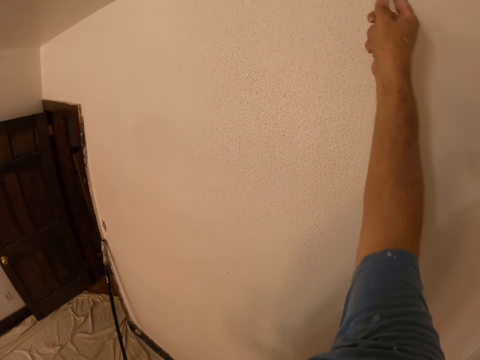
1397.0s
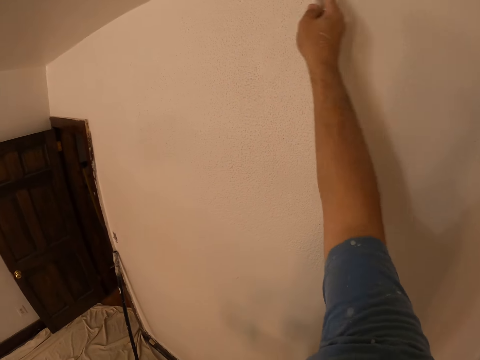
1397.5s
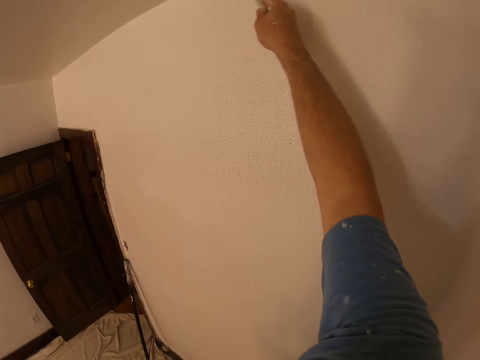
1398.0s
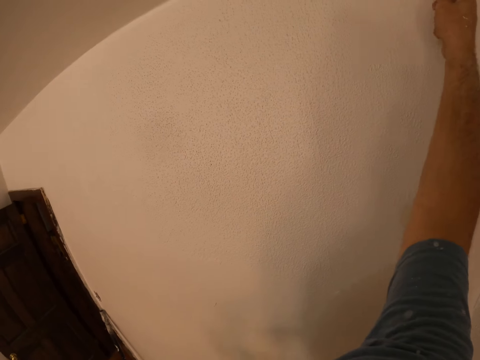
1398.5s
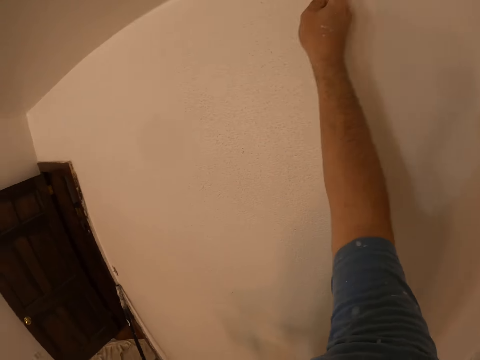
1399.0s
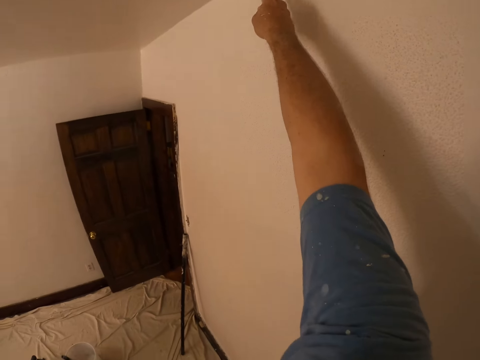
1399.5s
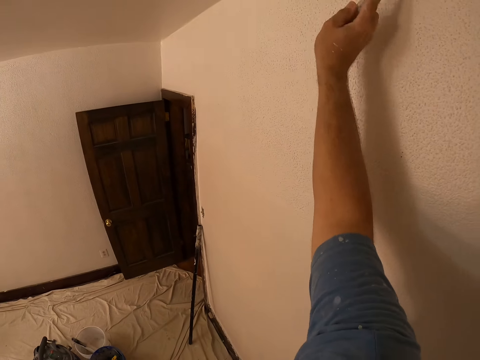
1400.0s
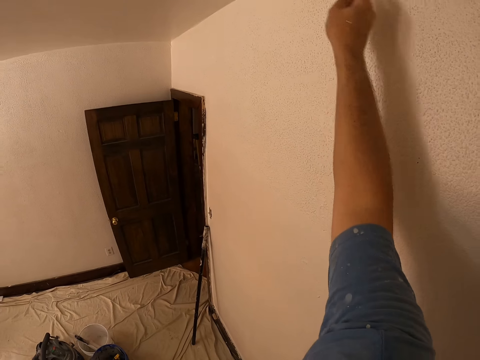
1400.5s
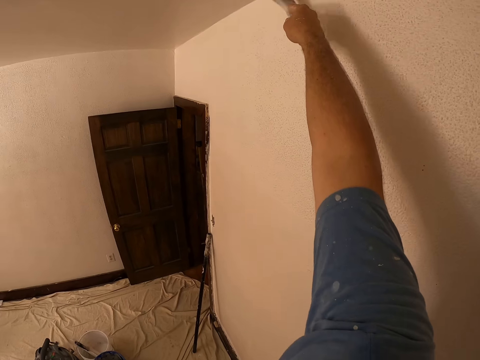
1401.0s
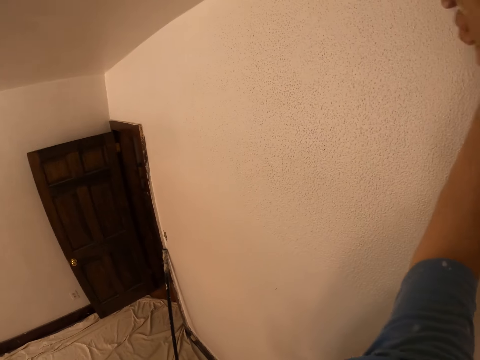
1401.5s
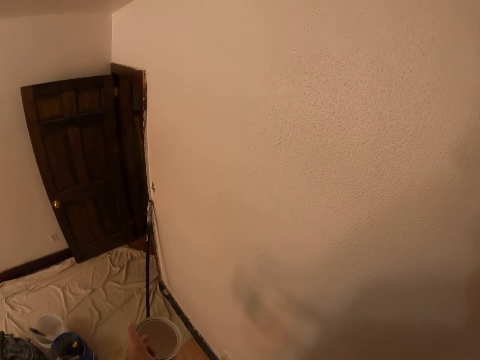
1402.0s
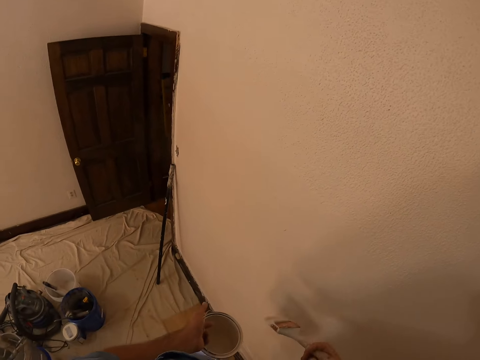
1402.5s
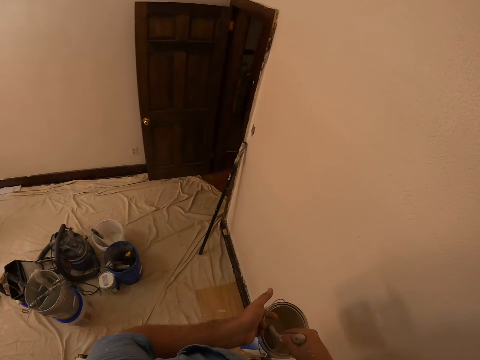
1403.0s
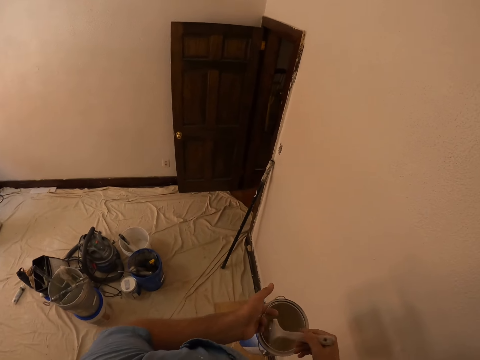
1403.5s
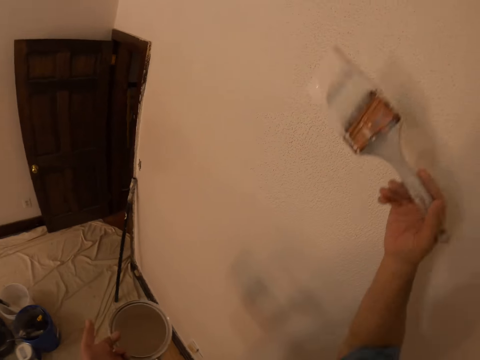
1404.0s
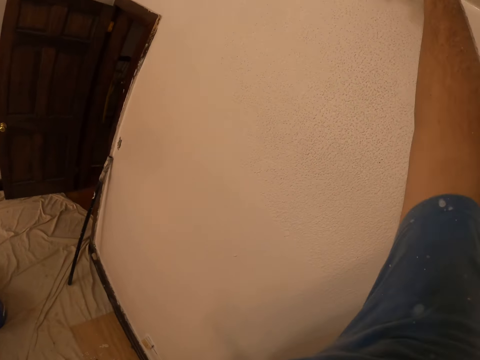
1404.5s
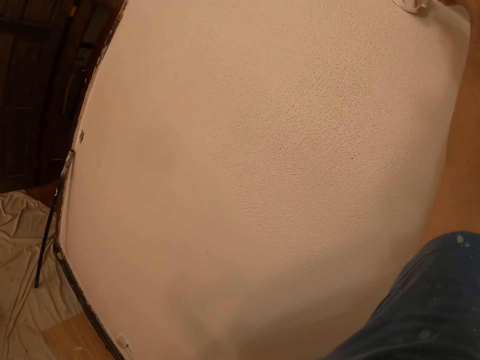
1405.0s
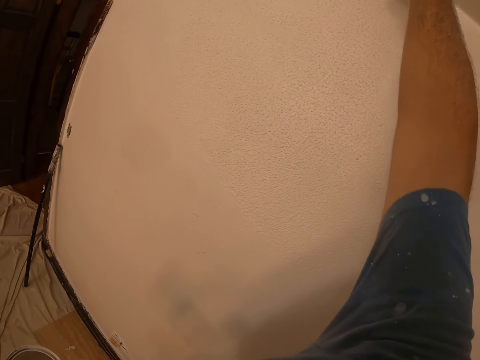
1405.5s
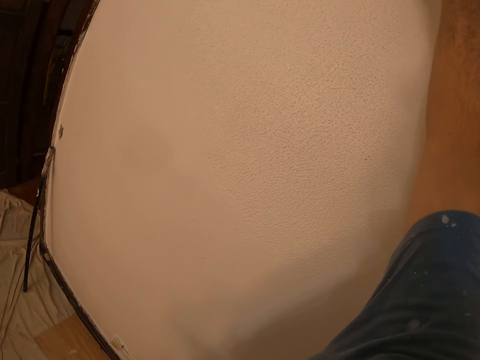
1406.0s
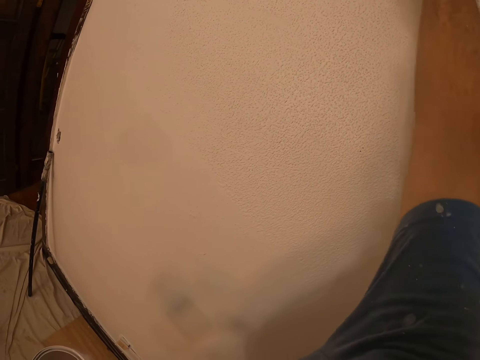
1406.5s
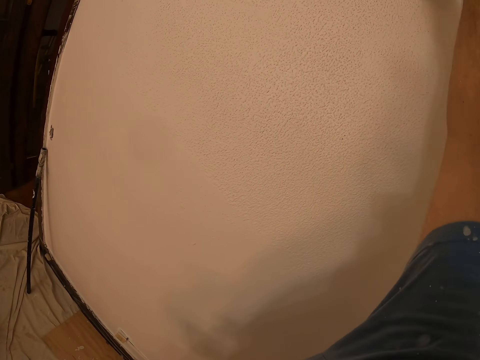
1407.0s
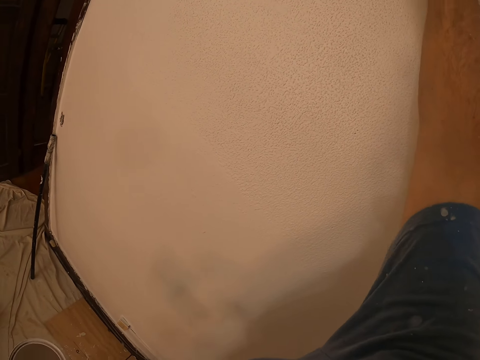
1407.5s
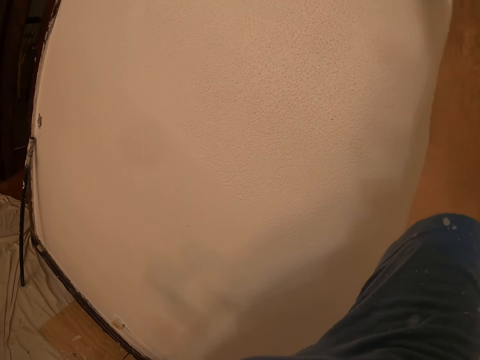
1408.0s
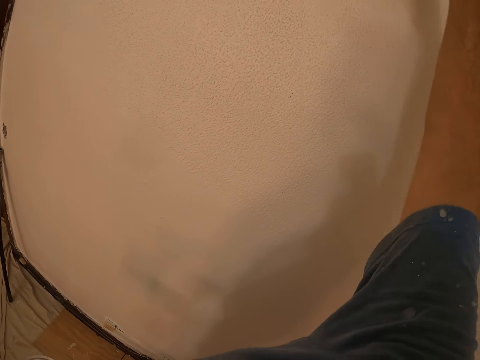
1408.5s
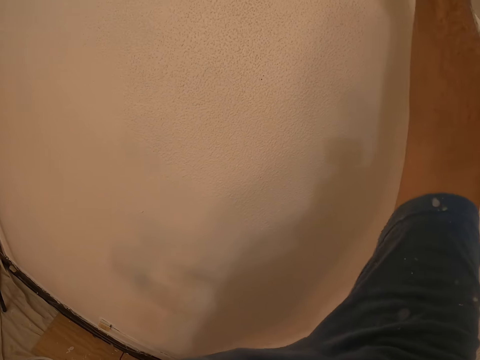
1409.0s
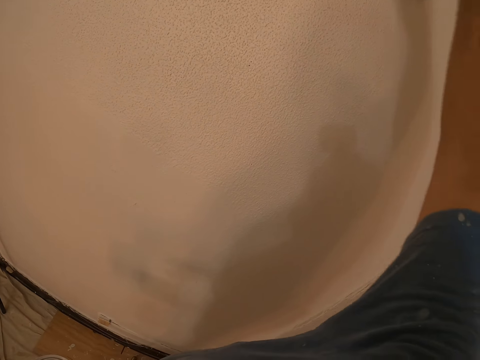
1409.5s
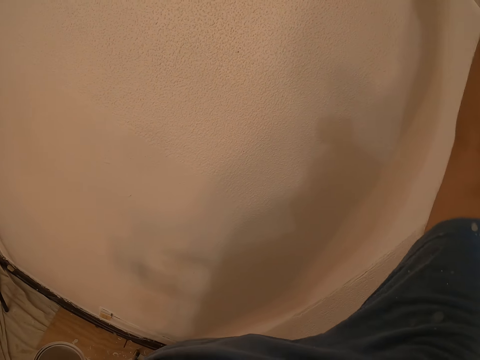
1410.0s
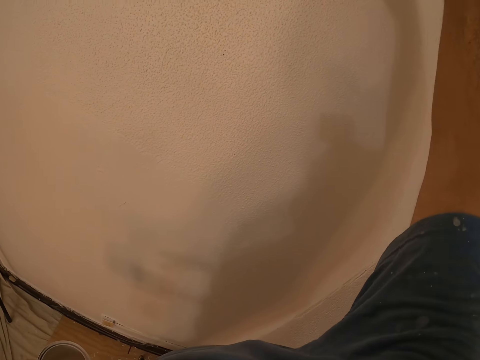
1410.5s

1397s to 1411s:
The camera wearer paints the wall of the room with the paint brush. They dip the paint brush in the paint bucket. They paint the wall of the room with the paint brush.

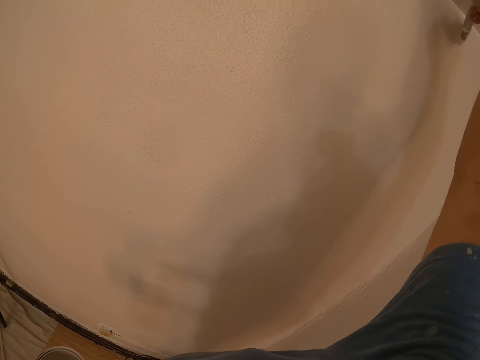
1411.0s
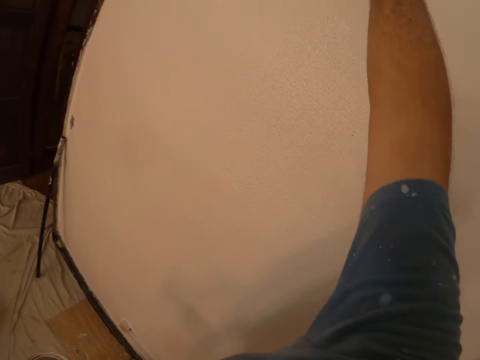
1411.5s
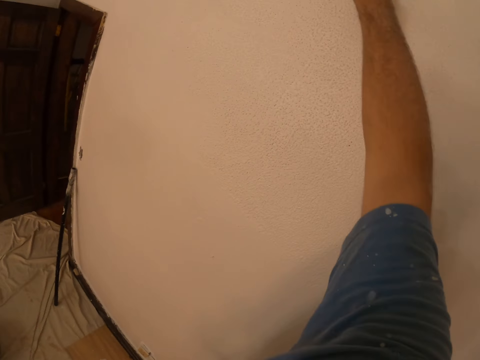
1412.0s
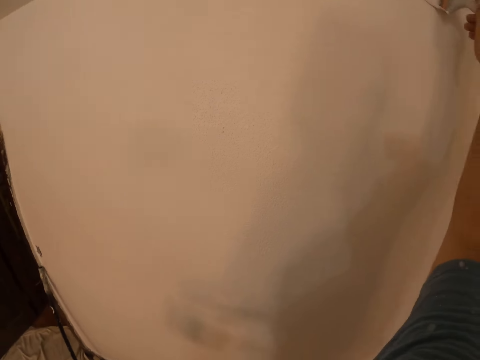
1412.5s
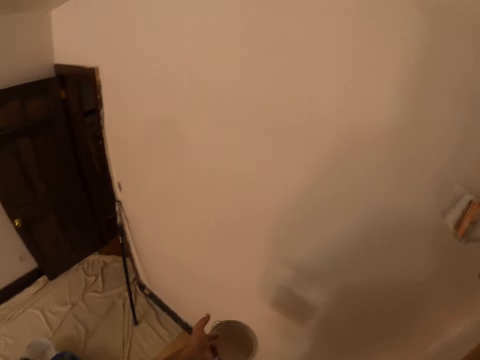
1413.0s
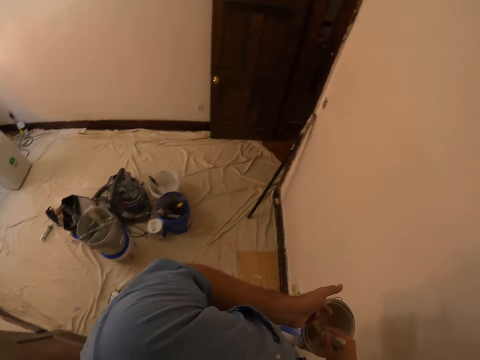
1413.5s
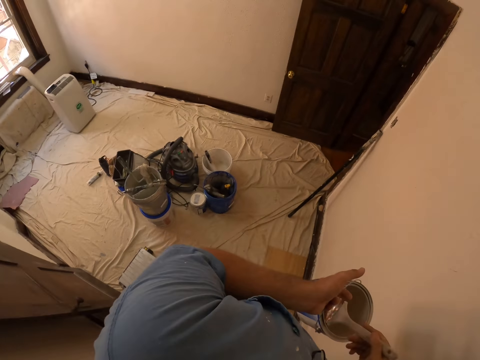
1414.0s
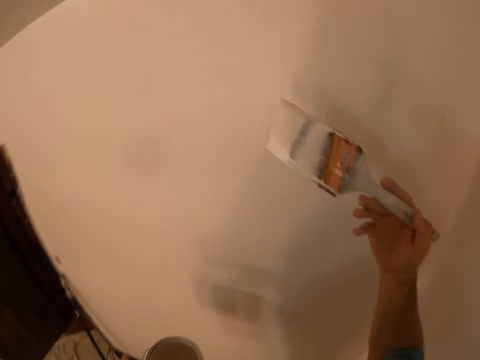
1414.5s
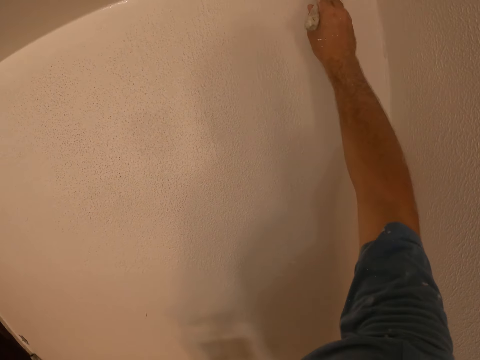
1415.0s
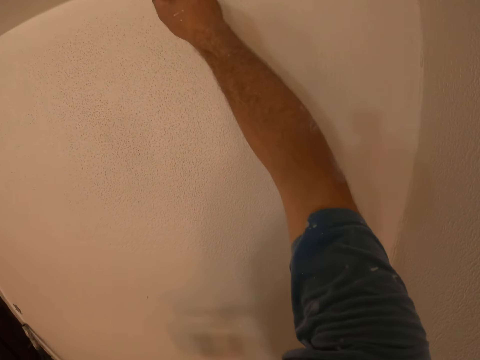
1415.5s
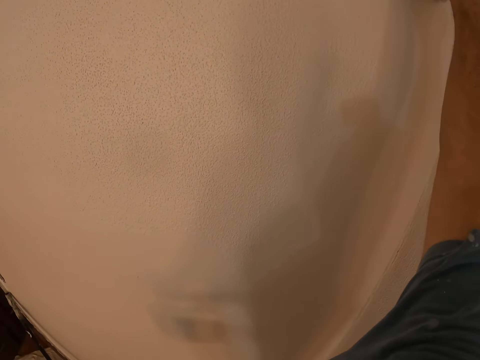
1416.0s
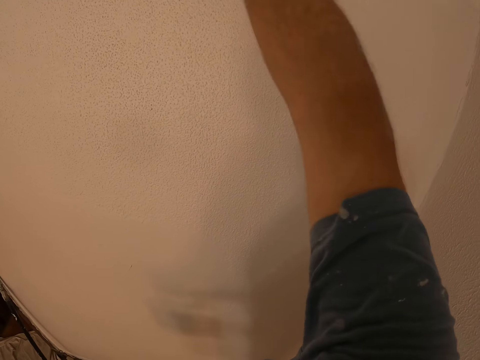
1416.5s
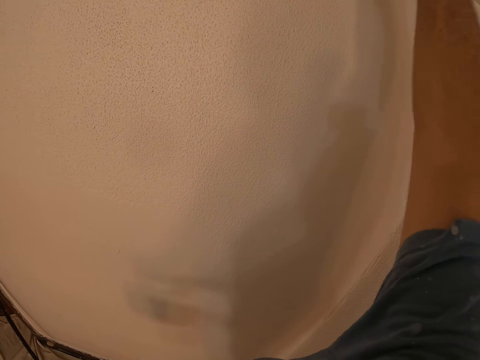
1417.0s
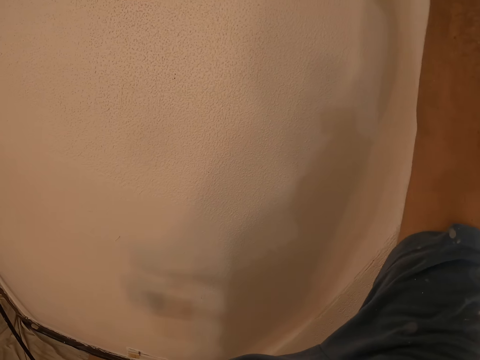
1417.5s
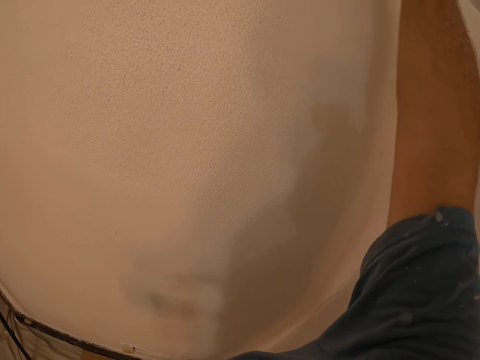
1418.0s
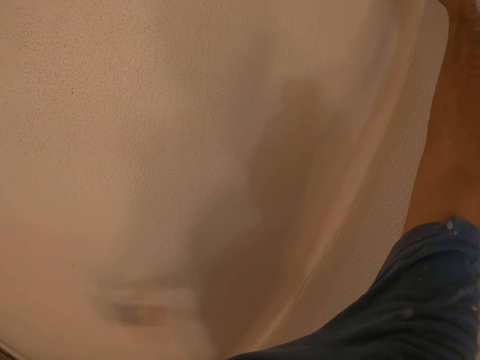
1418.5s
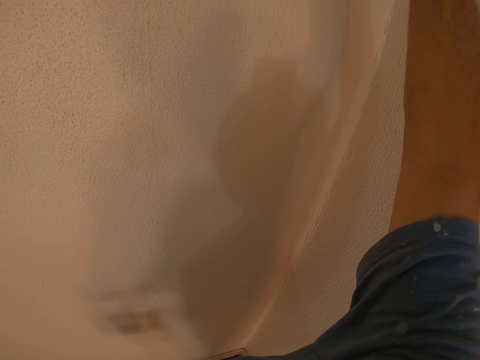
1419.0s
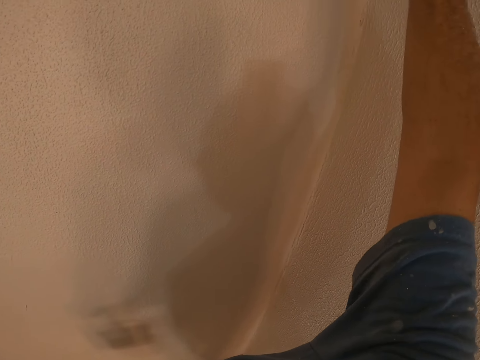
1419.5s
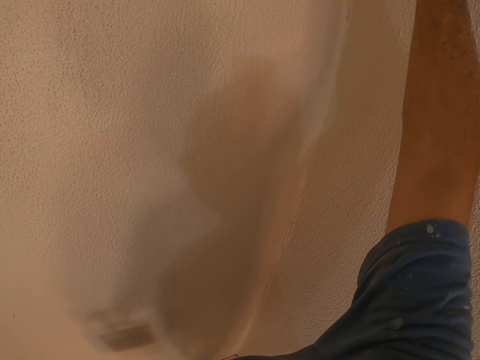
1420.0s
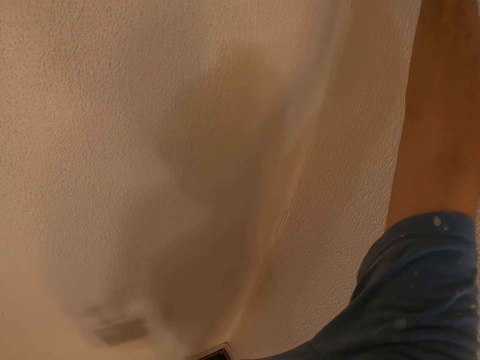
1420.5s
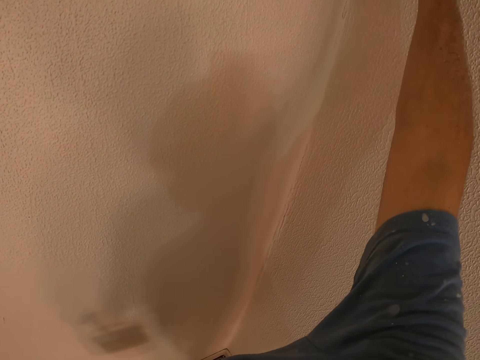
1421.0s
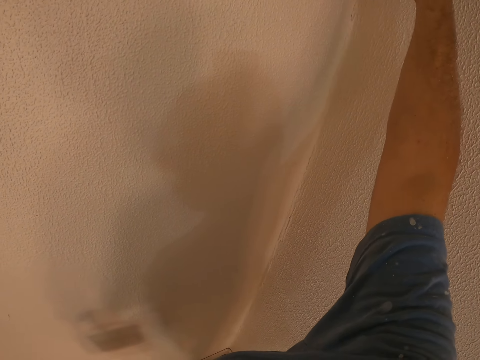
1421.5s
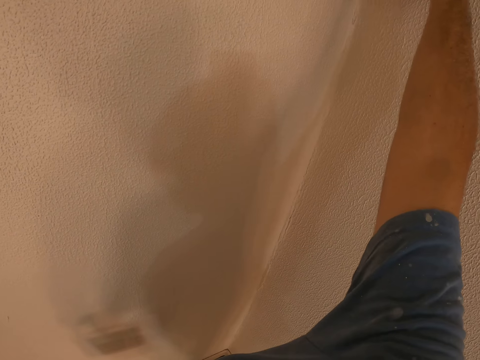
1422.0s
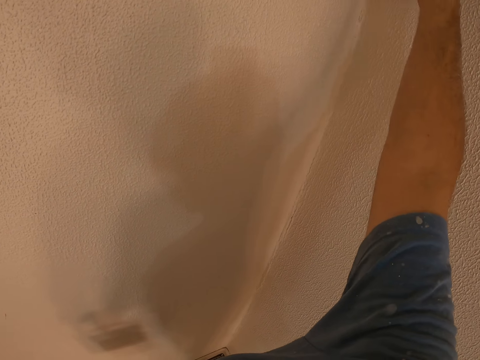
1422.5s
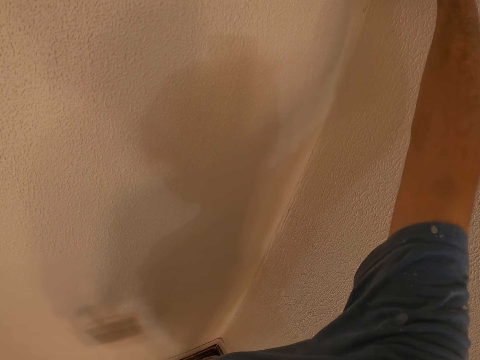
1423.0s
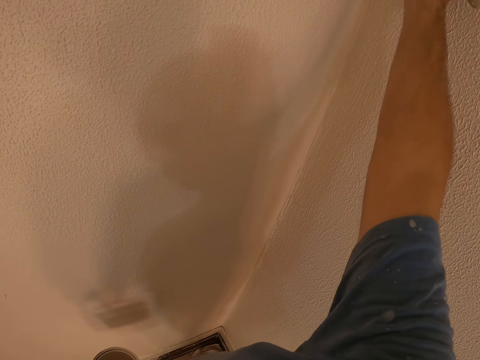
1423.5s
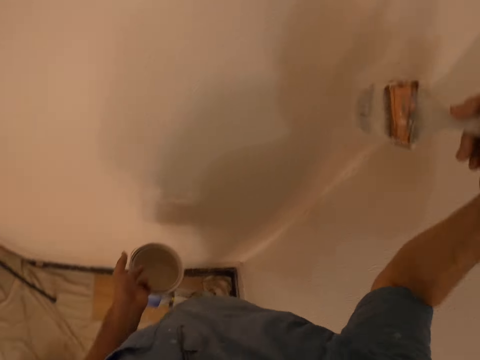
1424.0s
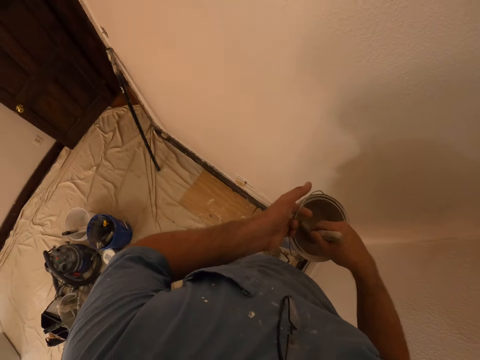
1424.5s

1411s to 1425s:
The camera wearer dips the paint brush in the paint bucket. They paint the wall of the room with the paint brush.
